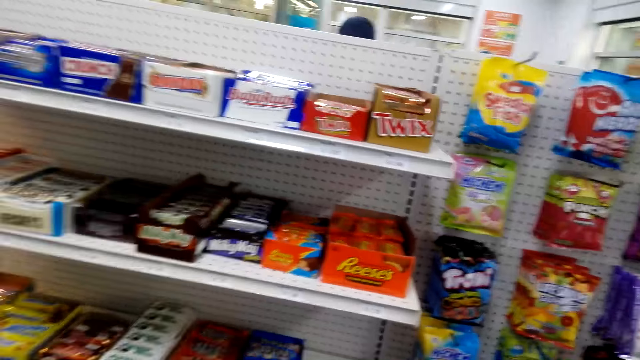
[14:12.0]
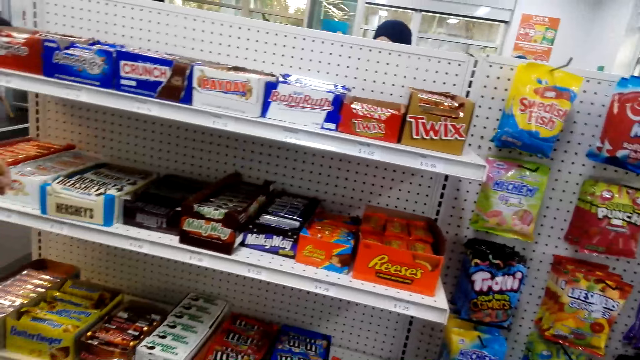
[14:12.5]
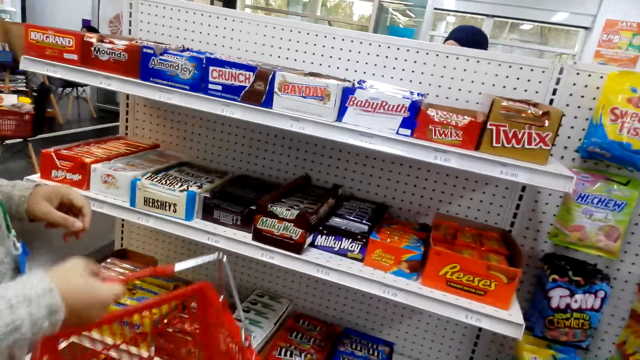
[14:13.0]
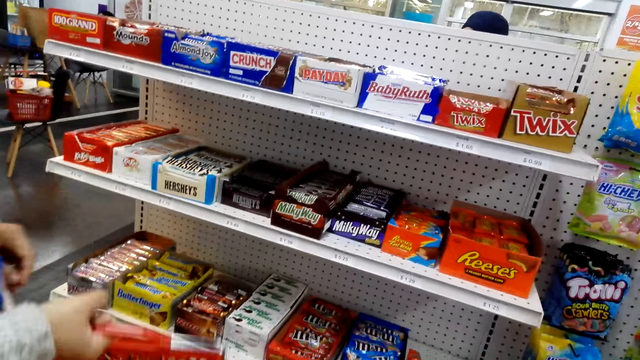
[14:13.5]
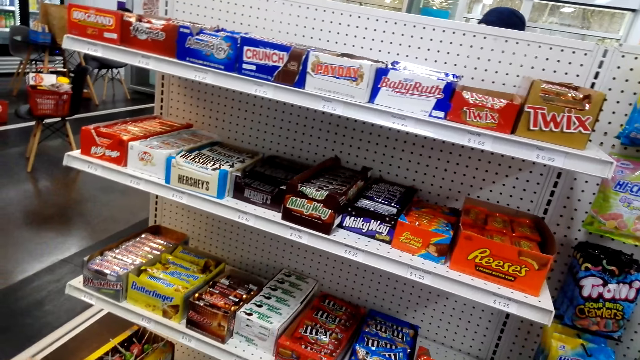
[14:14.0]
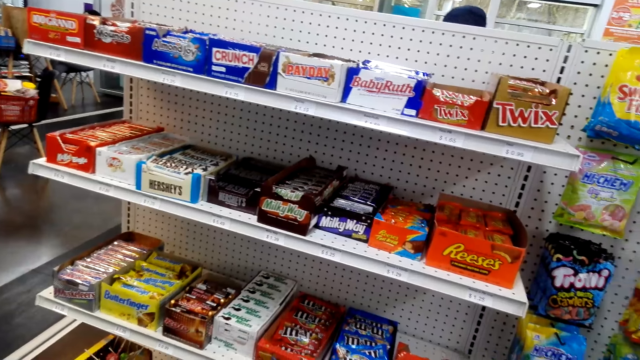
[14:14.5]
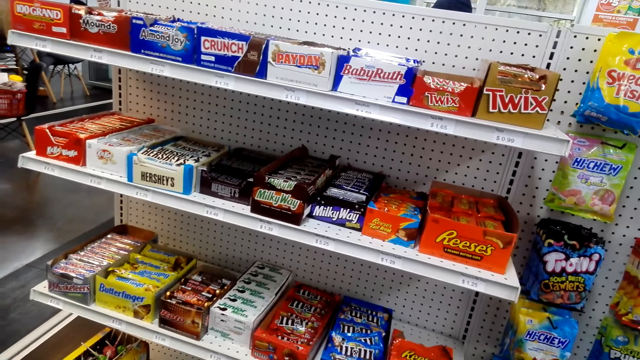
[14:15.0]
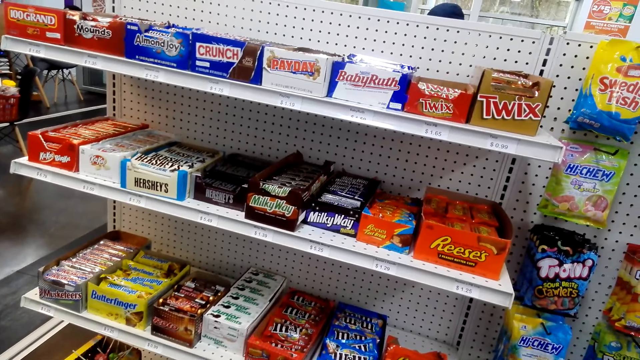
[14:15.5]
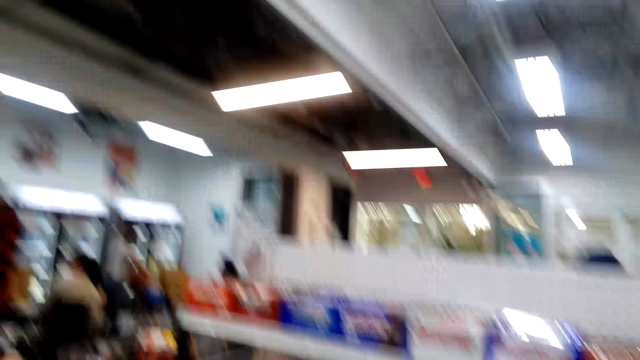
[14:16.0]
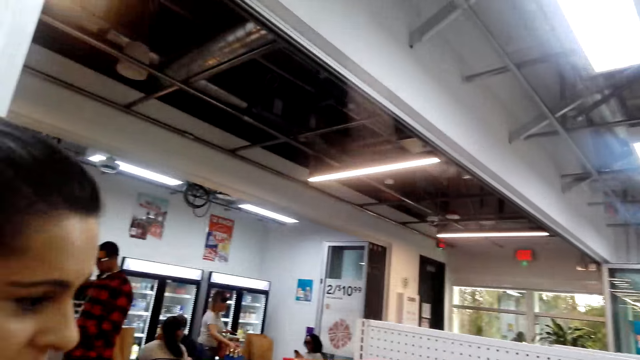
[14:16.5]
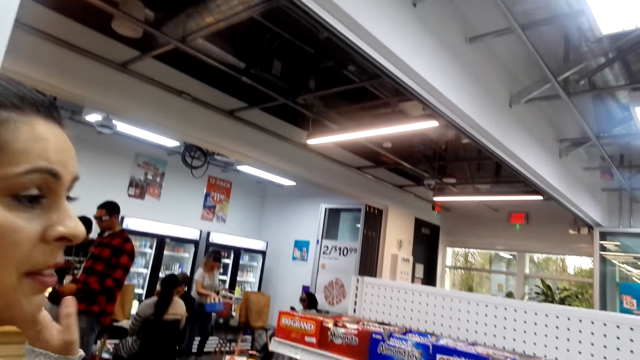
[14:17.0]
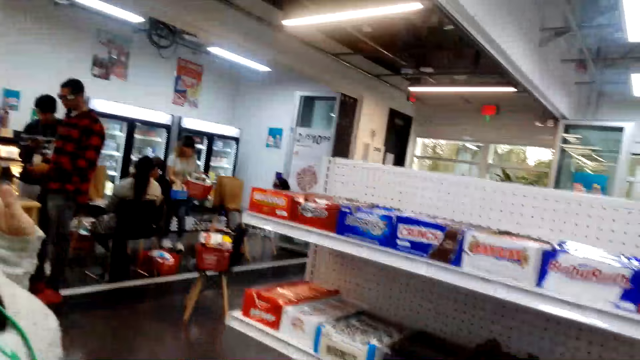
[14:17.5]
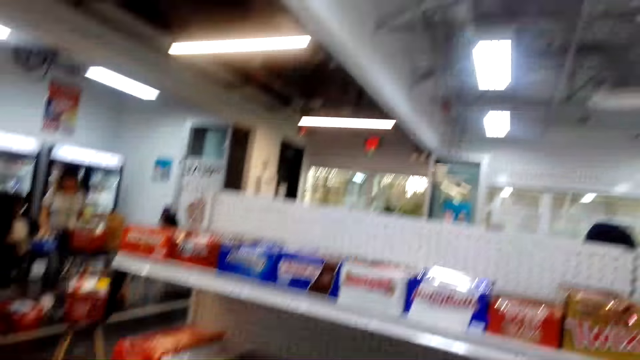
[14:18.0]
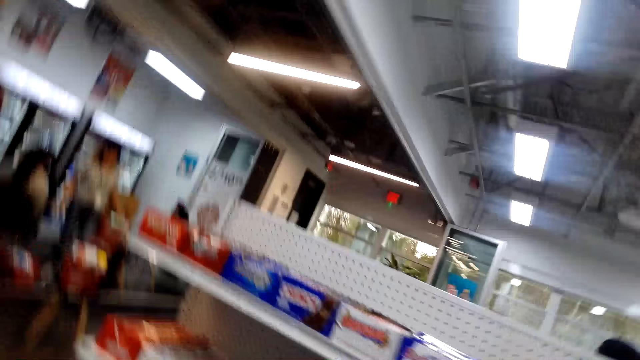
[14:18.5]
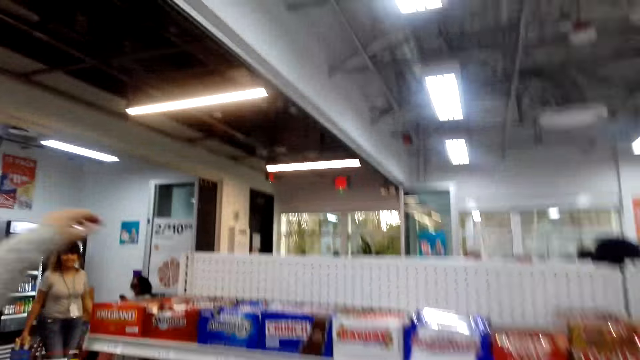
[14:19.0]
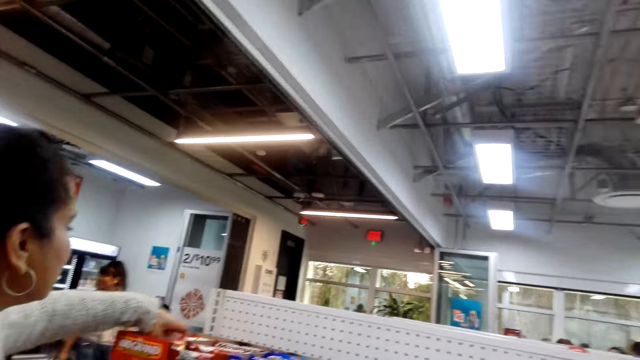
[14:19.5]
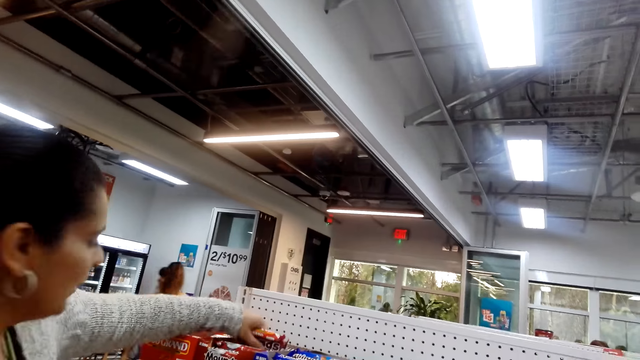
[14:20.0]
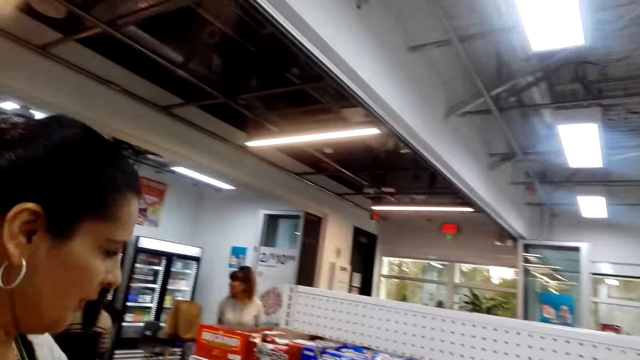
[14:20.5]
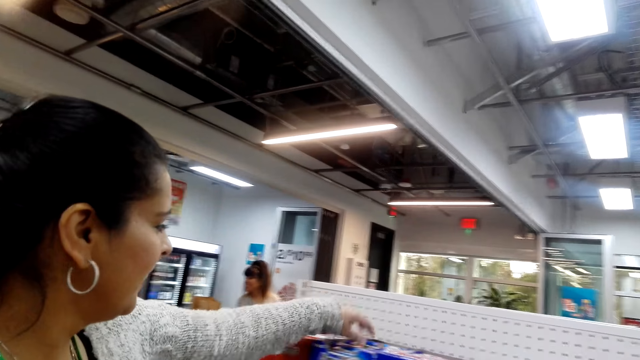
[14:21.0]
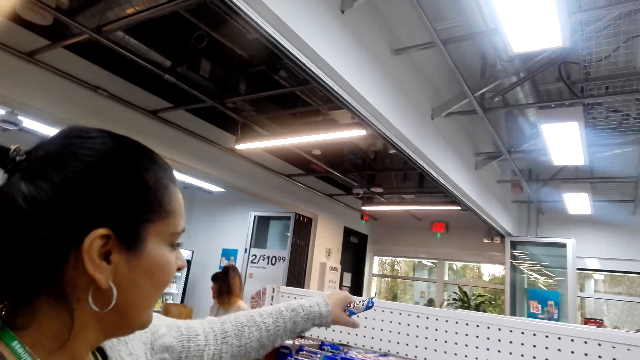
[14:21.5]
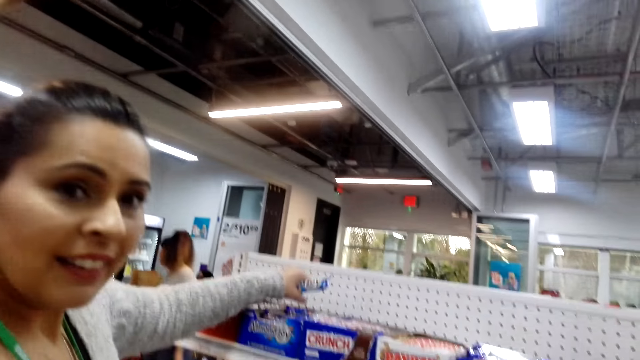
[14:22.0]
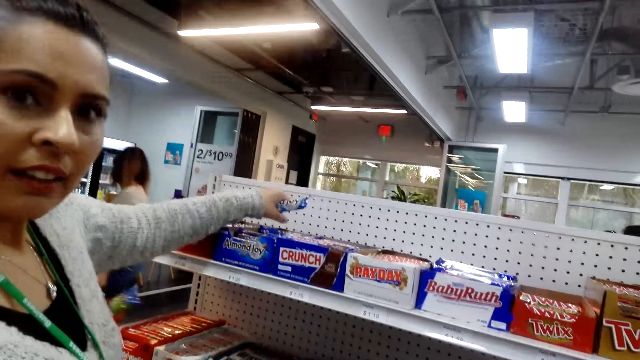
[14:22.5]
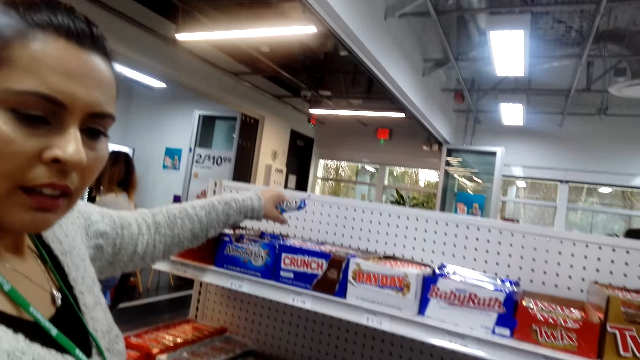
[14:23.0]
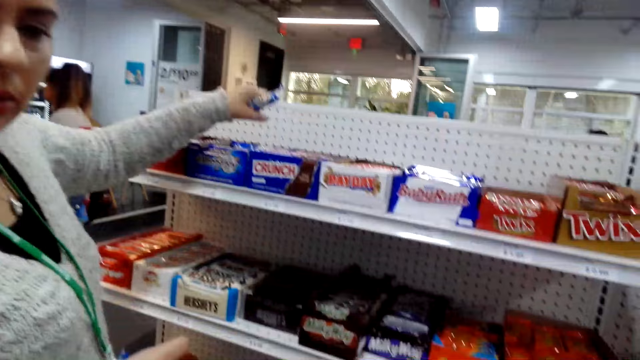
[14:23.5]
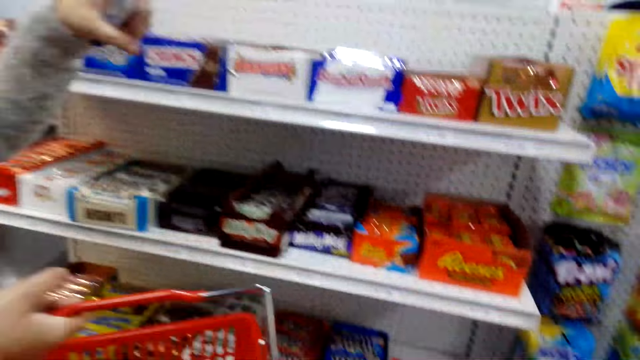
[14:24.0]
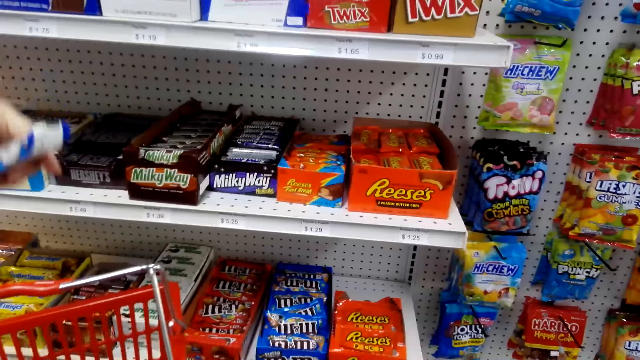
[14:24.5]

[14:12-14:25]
The camera wearer looks at the shelves. They look around. They look at the lady. The lady talks to the camera wearer. The lady picks up something from the shelf. The camera wearer looks down. The lady collects food items from the shelf. The camera wearer communicates with the lady.

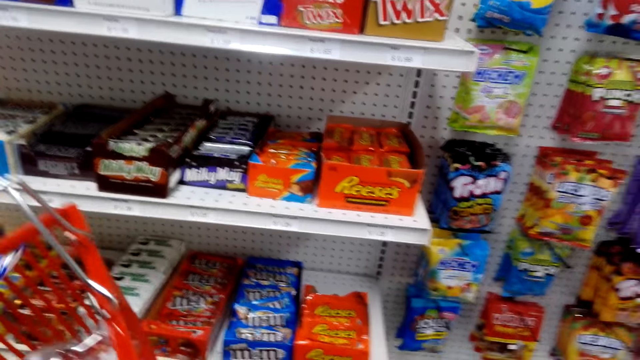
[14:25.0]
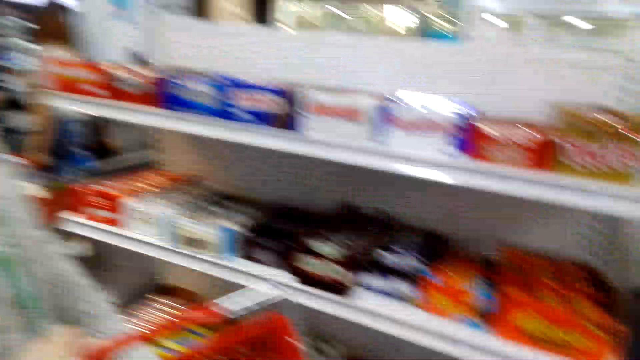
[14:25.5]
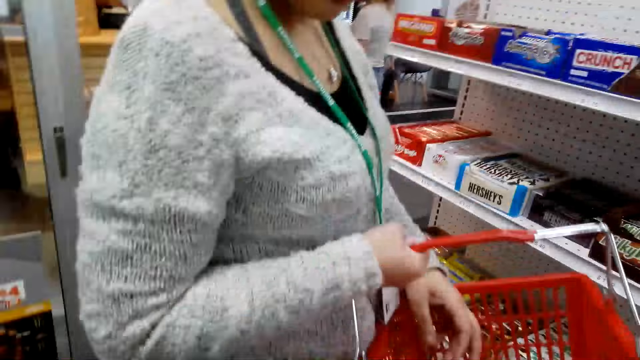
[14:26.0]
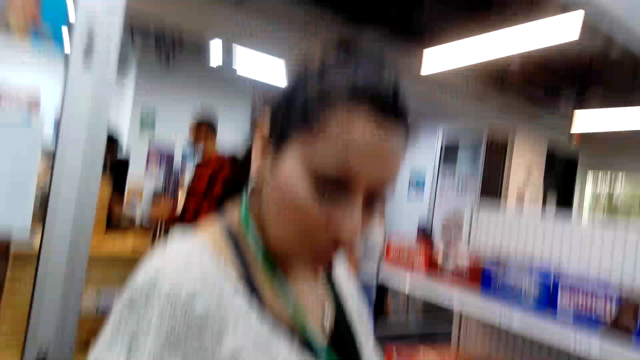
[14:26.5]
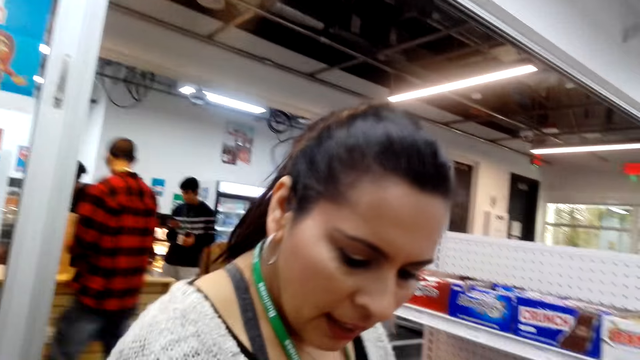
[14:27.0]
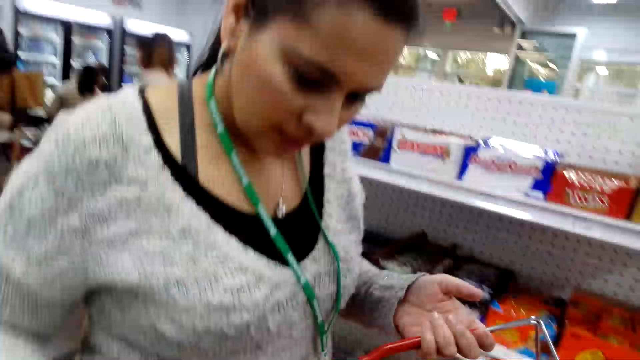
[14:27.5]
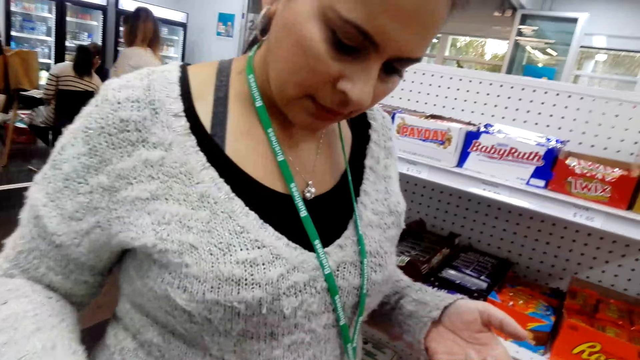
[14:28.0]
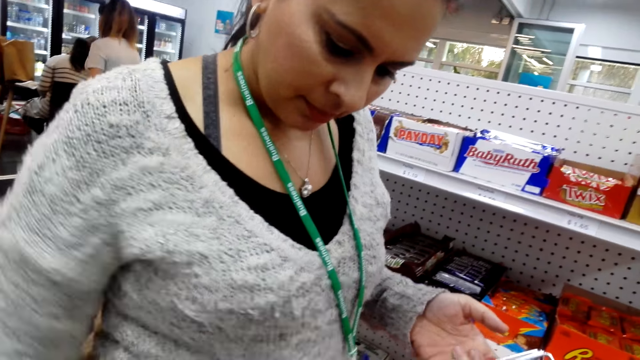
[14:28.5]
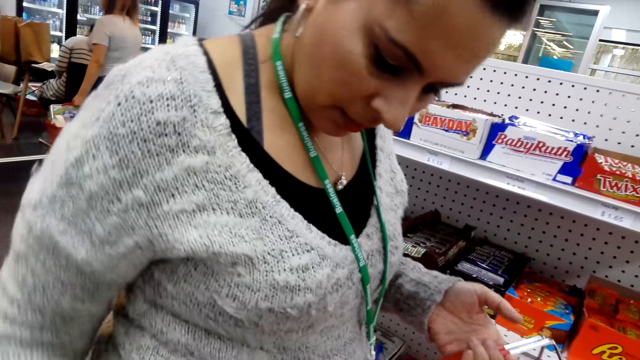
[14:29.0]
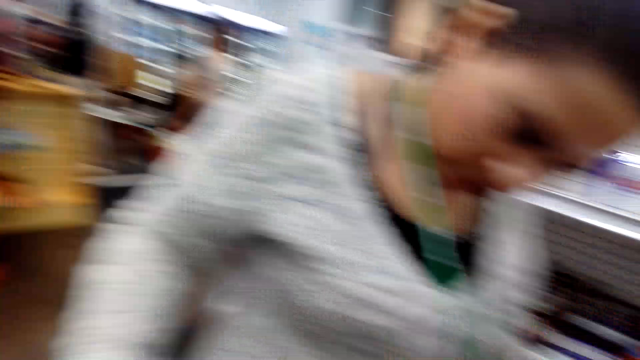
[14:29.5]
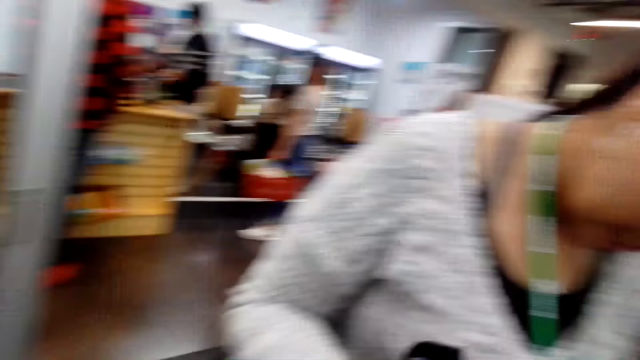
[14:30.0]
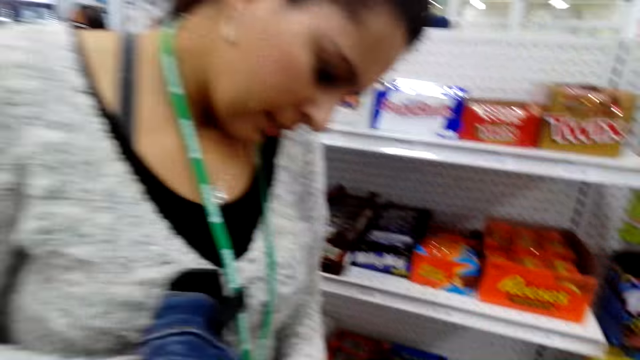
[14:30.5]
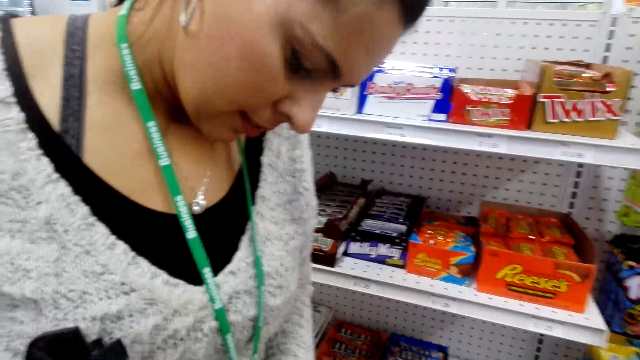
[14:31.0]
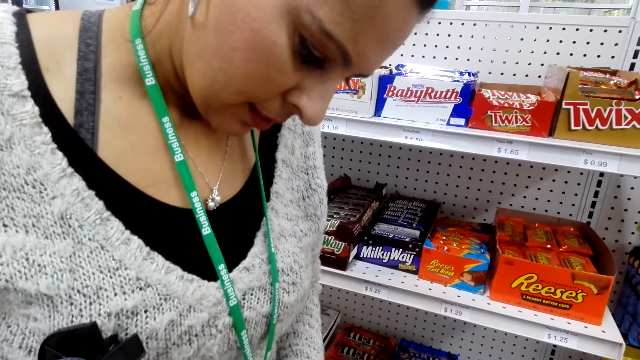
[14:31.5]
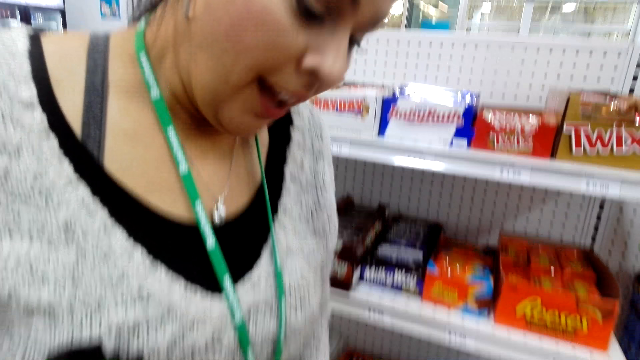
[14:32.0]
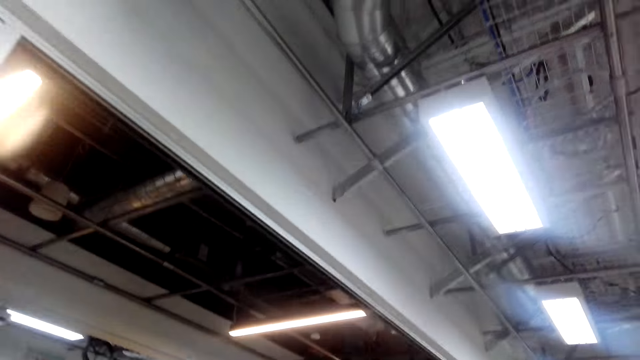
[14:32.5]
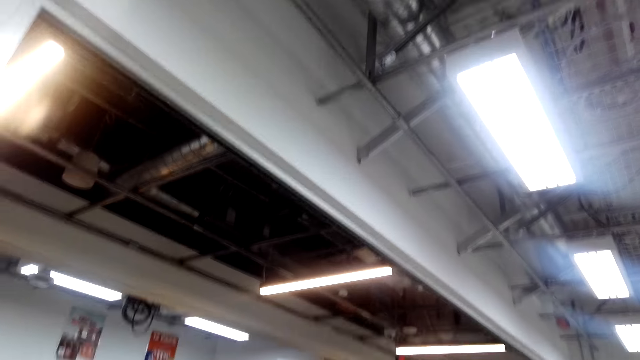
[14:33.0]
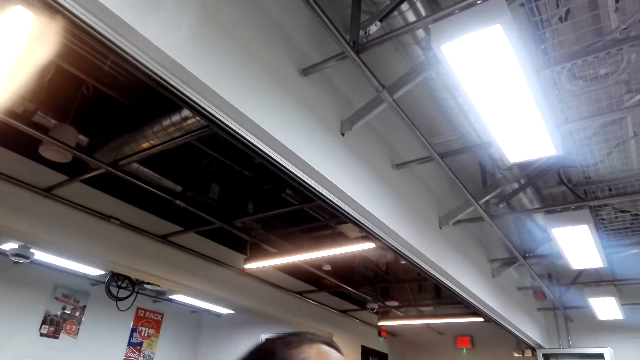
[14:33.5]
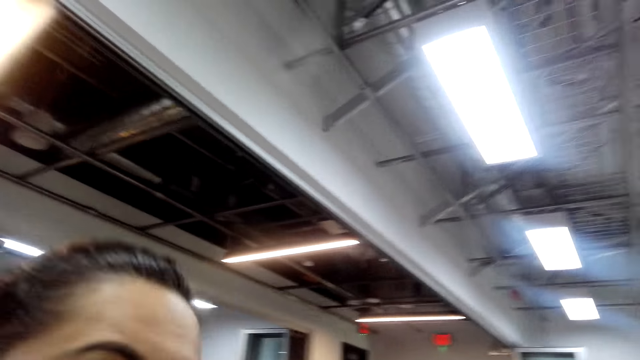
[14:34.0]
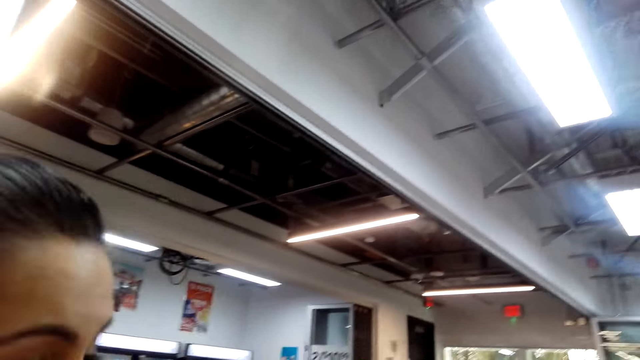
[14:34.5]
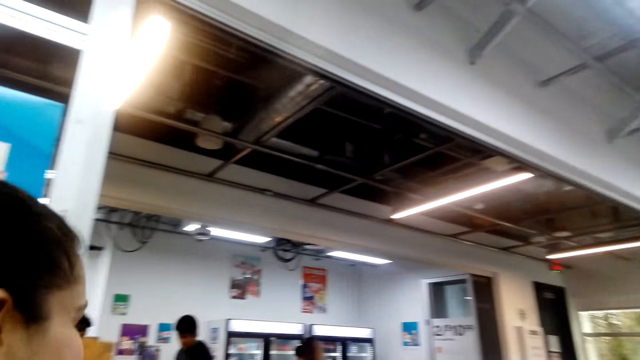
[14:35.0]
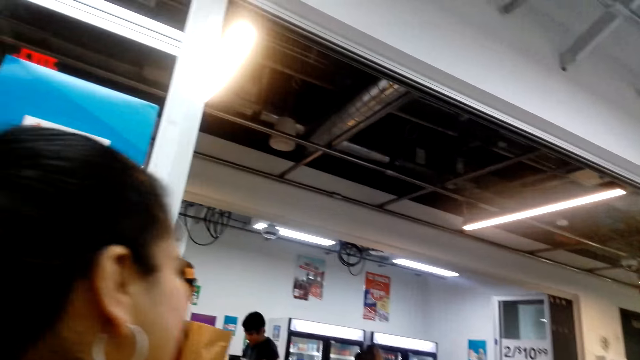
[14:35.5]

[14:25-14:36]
The lady puts something in the shopping basket. The lady turns around. The camera wearer looks around. They look up.
